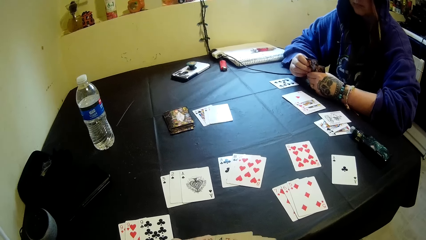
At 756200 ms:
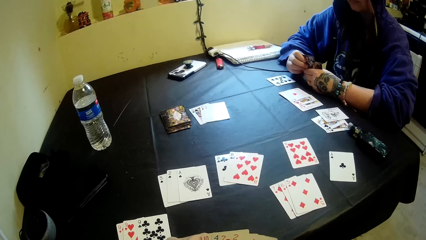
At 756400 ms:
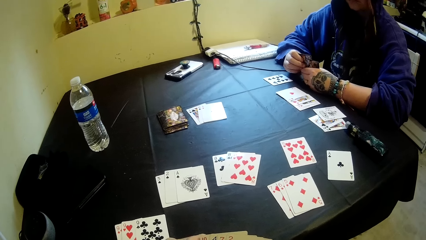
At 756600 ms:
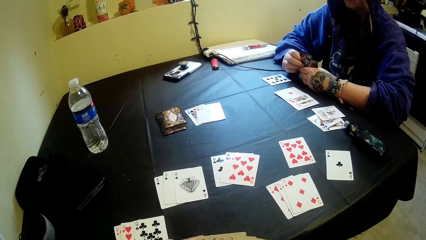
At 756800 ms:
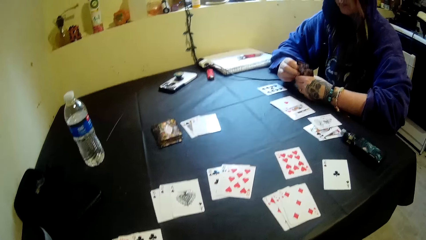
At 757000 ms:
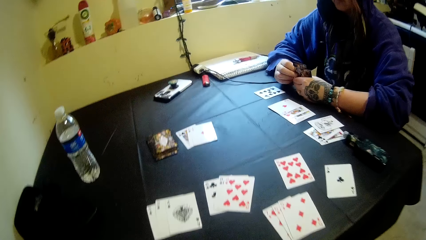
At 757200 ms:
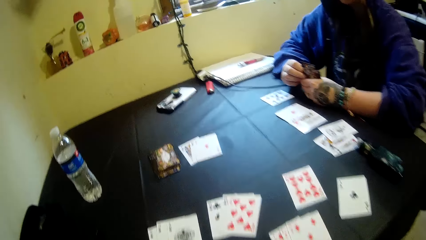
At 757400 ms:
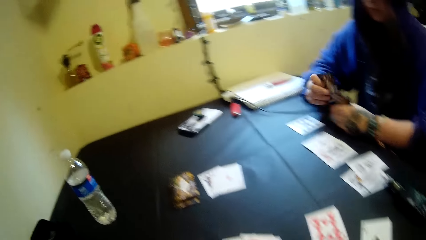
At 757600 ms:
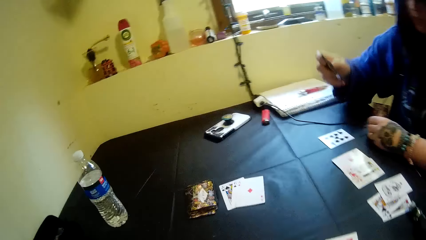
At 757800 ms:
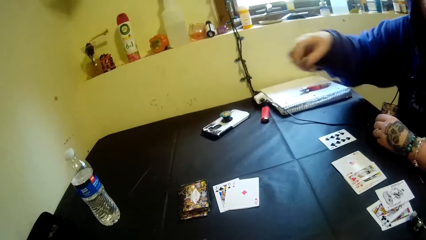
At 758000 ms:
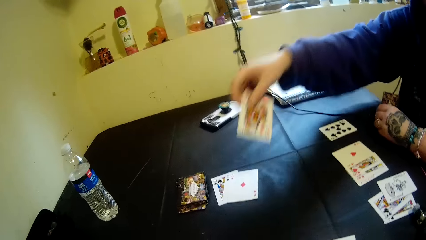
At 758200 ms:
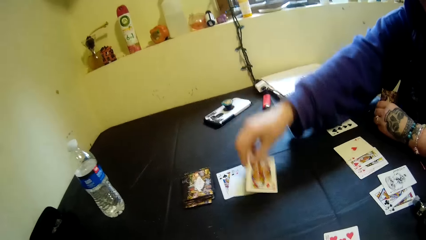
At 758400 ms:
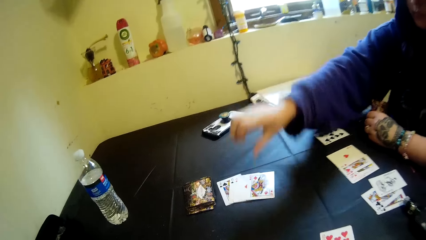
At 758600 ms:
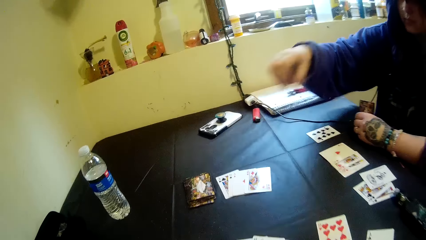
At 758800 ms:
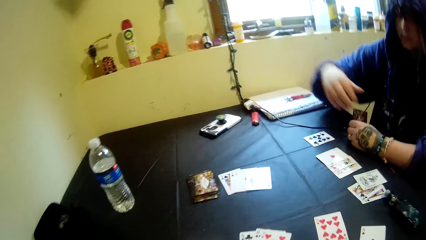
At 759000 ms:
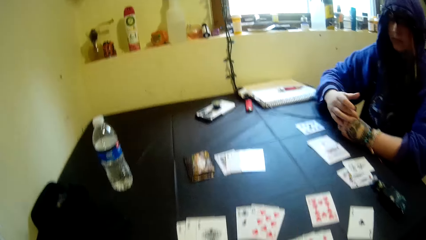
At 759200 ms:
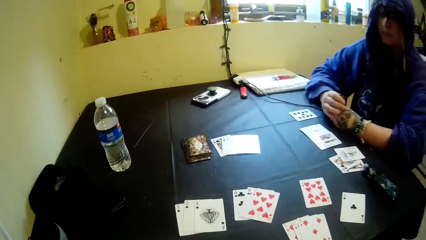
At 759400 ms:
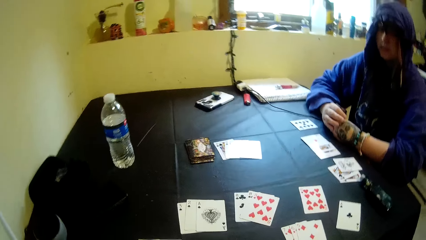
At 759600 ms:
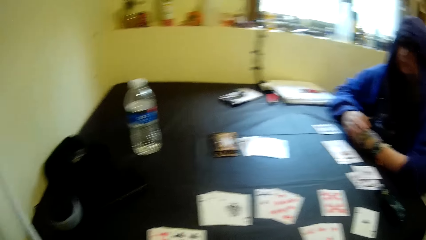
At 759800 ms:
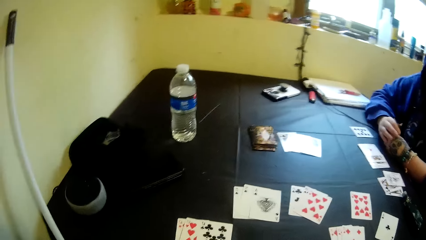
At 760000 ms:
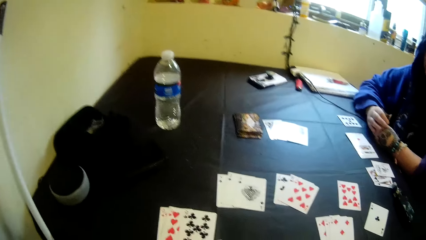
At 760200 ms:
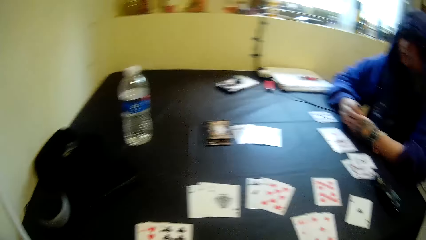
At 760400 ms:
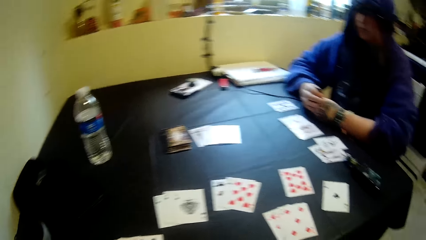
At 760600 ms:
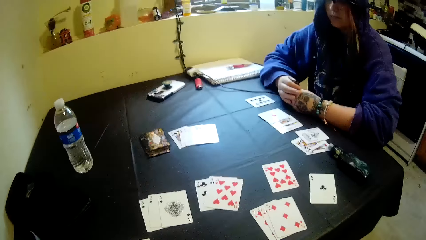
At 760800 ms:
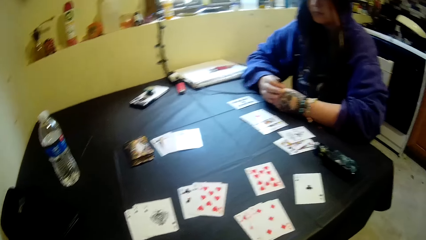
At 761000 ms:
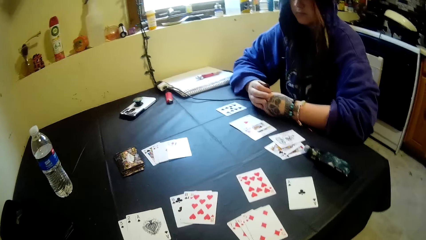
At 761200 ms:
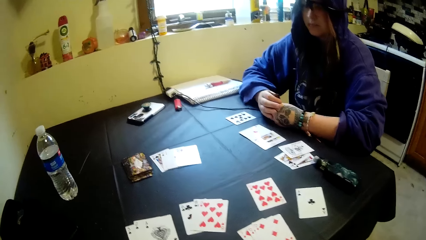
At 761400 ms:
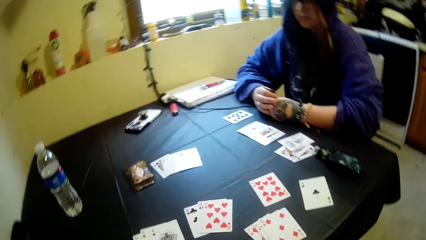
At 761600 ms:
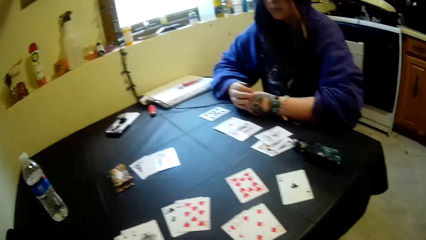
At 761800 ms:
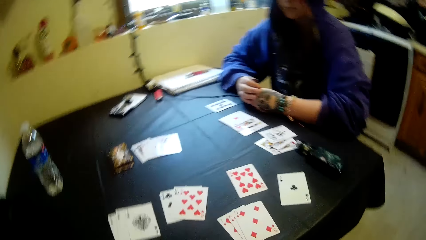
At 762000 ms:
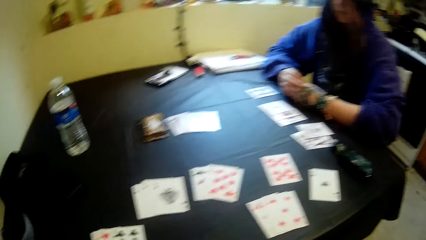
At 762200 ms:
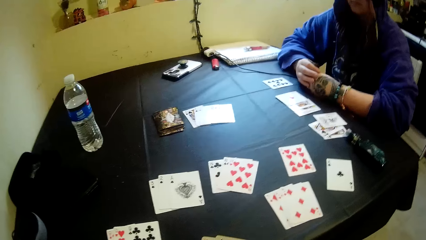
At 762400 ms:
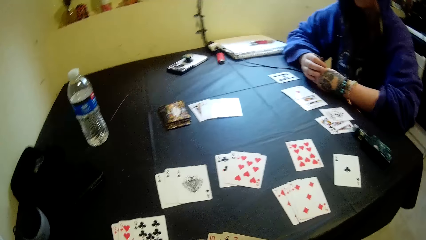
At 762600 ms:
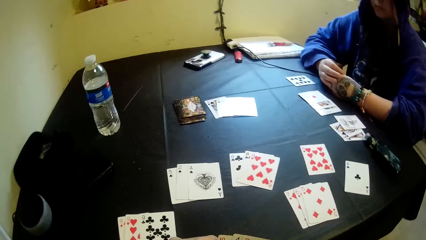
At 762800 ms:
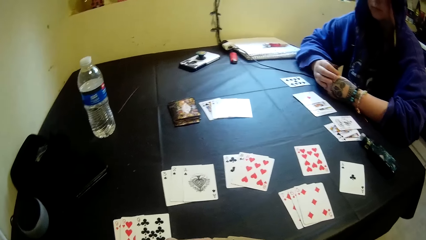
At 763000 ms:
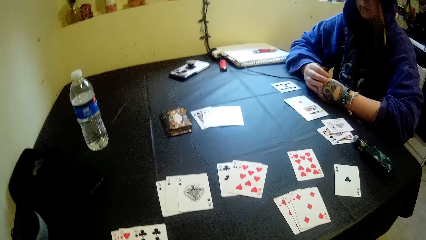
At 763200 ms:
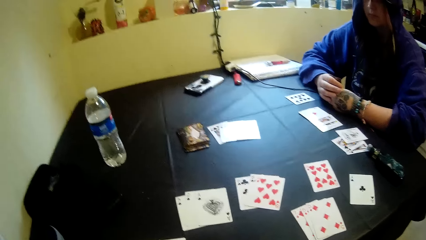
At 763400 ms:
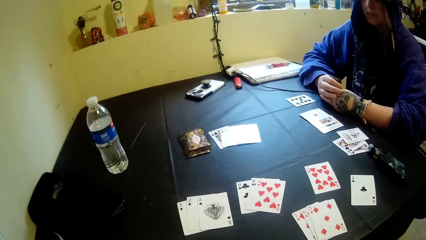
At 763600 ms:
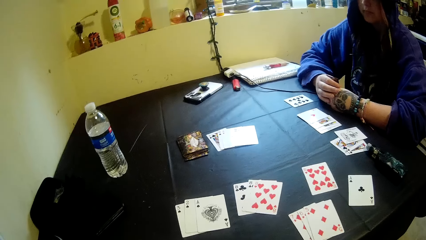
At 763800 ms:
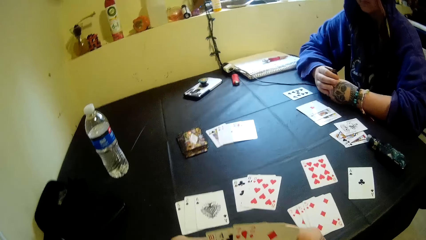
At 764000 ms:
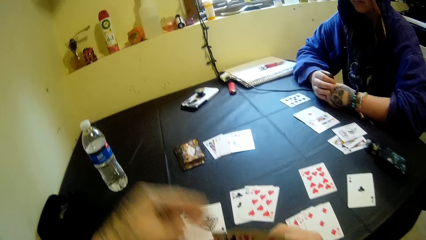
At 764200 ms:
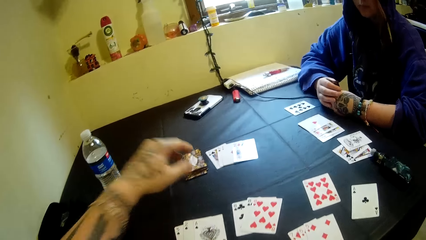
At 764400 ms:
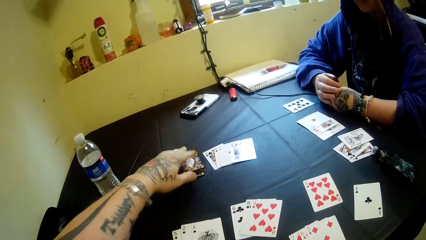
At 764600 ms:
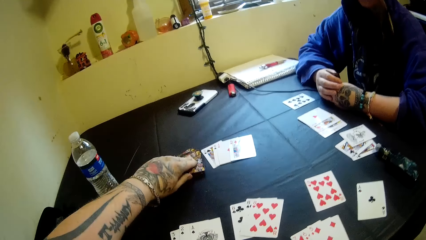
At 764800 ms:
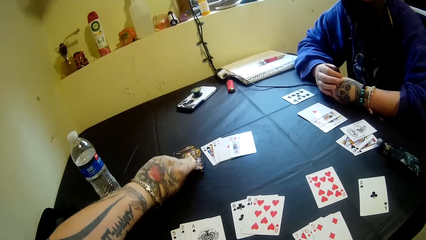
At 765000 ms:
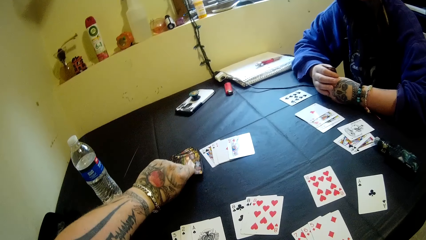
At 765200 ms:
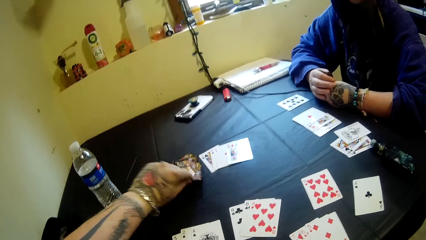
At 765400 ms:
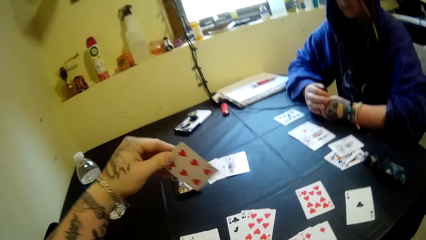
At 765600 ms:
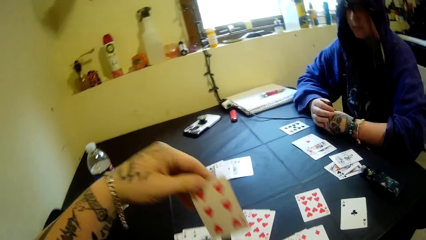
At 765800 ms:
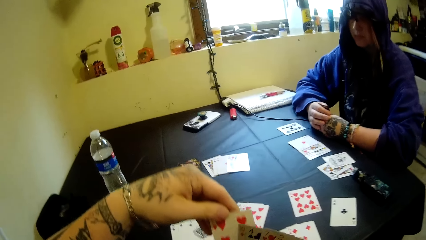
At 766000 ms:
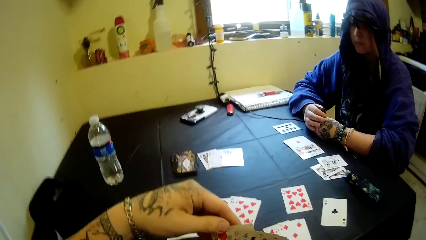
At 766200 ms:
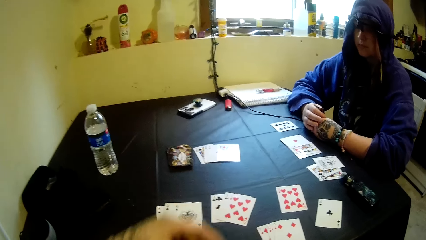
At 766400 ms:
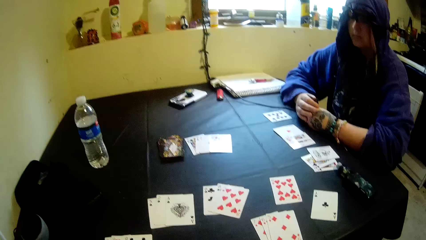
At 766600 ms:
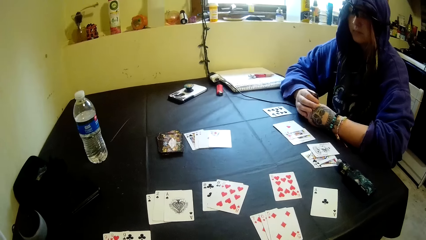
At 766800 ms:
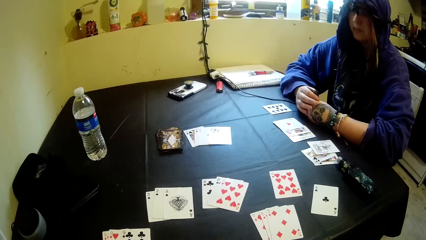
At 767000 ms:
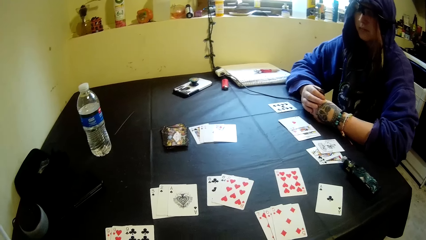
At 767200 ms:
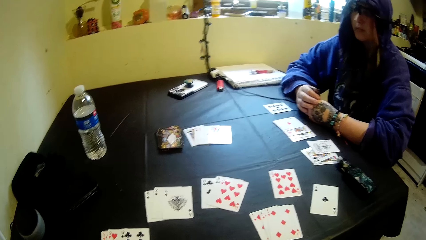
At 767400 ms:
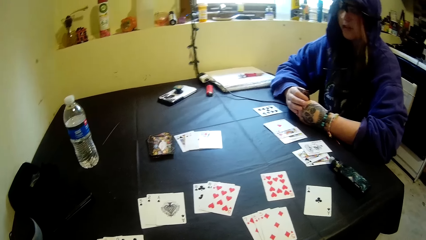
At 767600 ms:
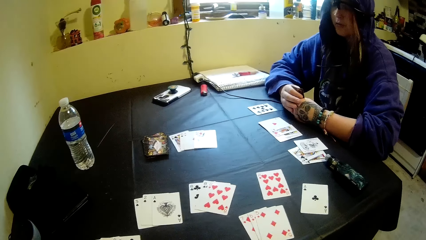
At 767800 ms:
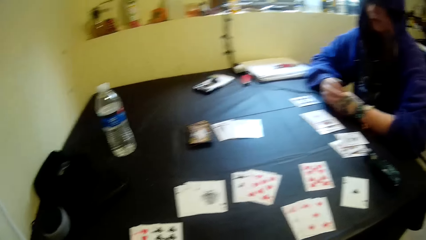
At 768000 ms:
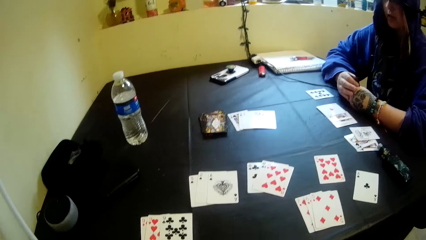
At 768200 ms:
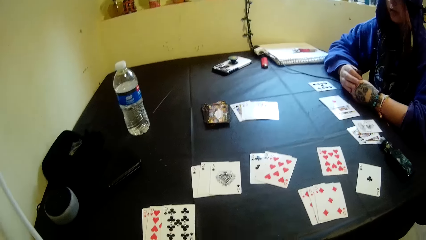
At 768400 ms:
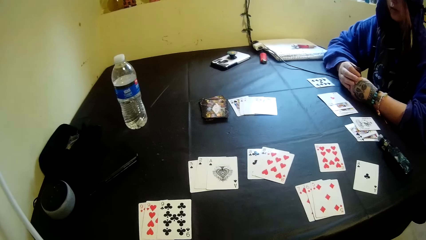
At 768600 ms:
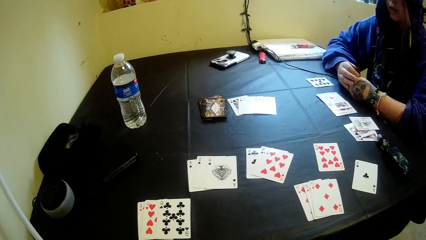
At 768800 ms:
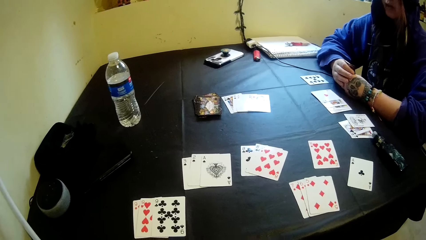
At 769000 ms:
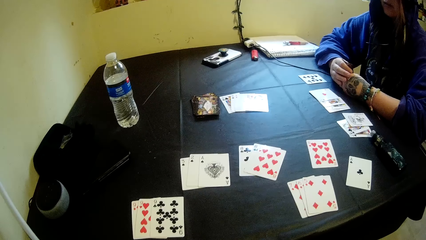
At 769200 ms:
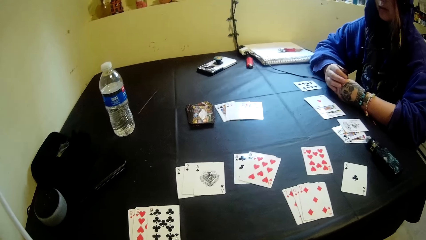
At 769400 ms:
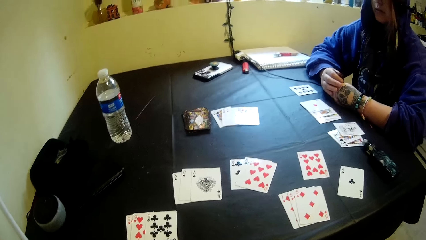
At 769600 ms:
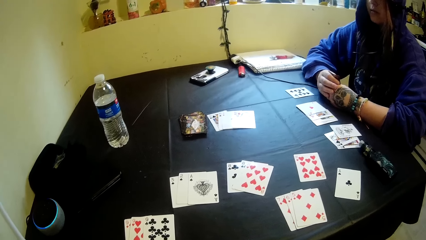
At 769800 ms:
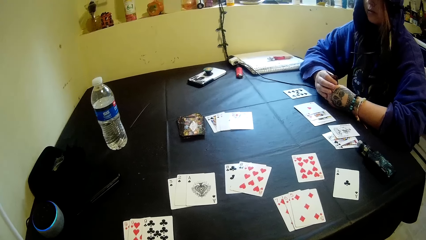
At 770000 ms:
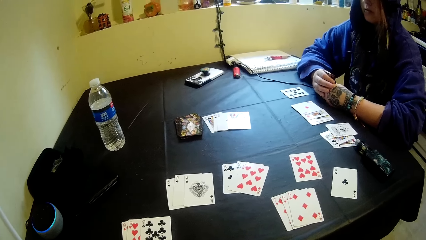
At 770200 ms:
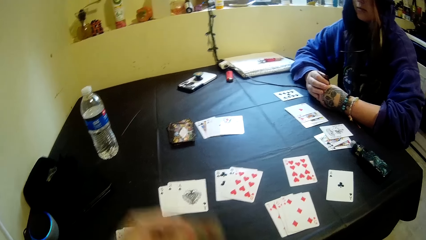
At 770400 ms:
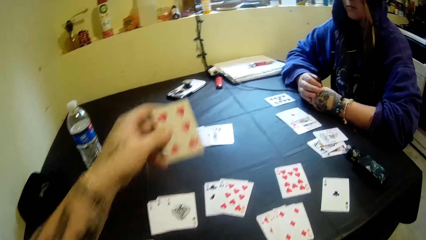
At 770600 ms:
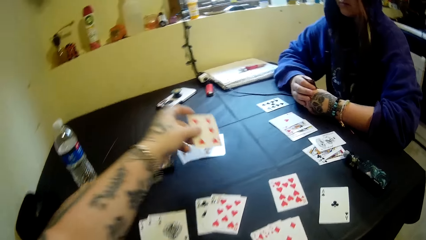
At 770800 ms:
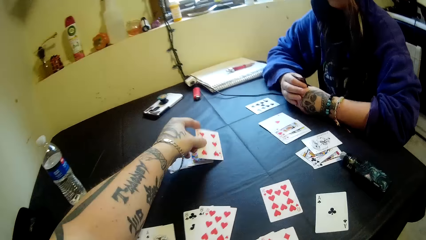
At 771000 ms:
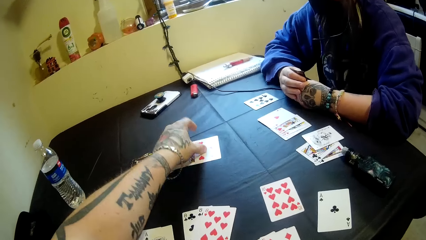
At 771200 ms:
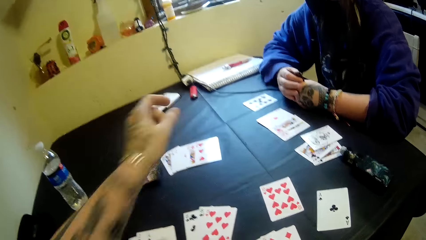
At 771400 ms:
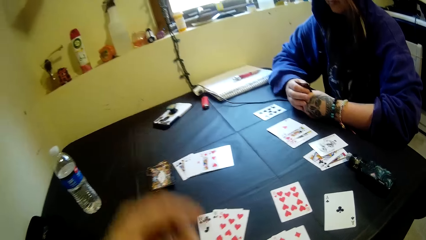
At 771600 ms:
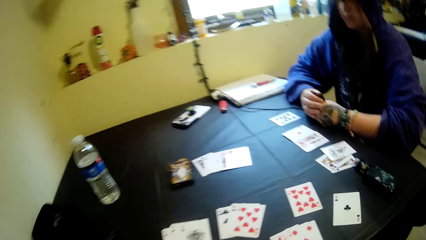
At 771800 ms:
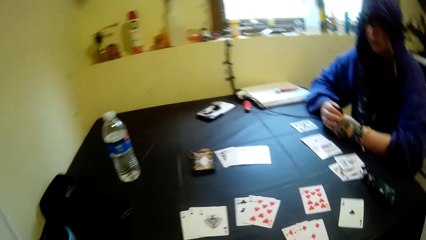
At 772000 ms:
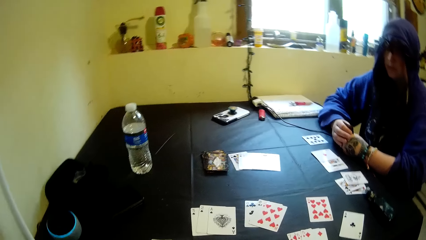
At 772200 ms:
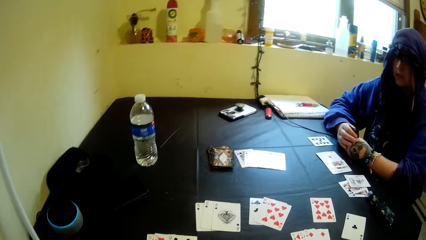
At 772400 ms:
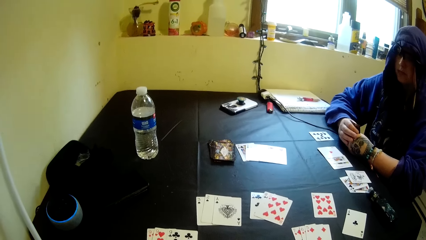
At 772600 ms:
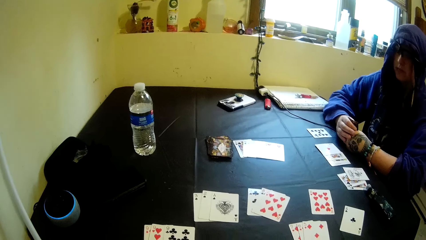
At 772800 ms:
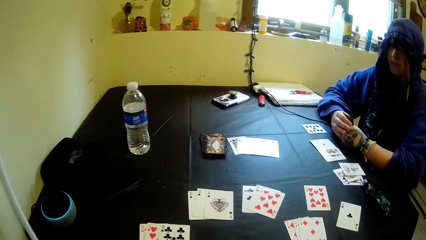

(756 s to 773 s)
The camera wearer arranges the cards. A woman puts a card on a table. The camera wearer picks a card on the table. They put a card on the table.
